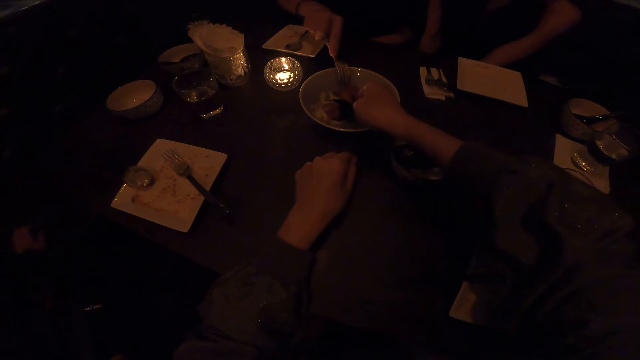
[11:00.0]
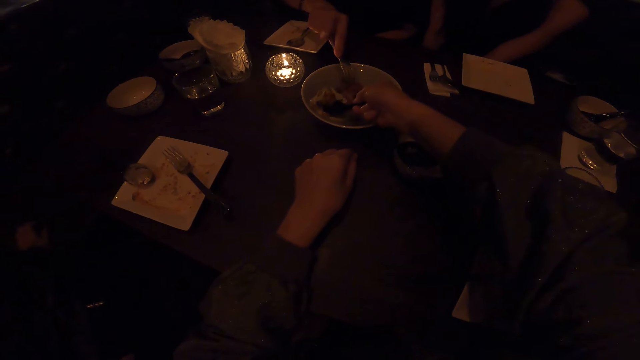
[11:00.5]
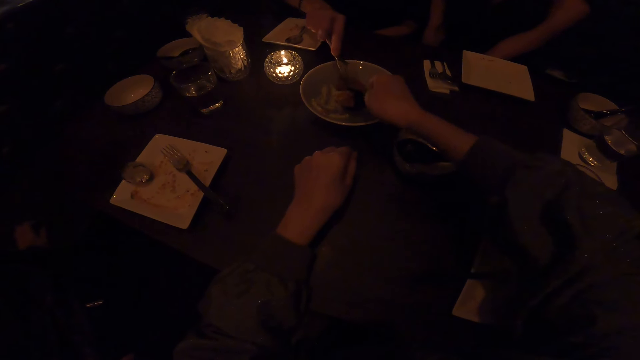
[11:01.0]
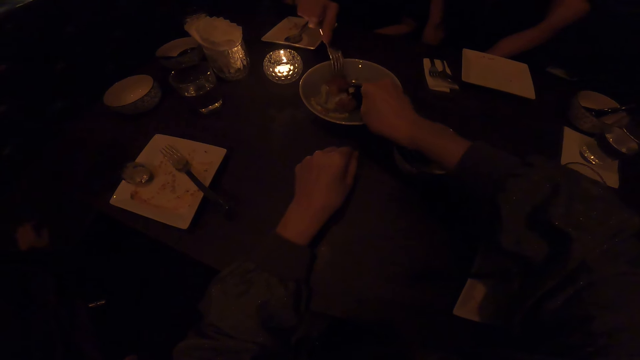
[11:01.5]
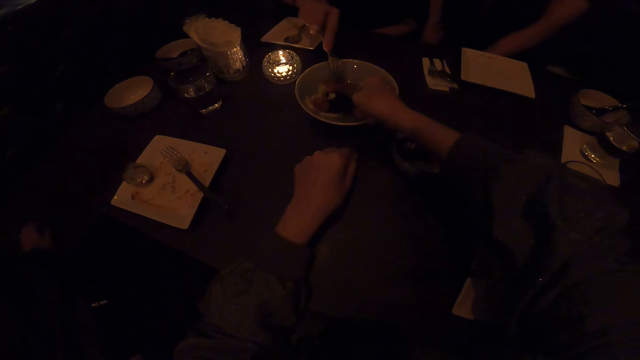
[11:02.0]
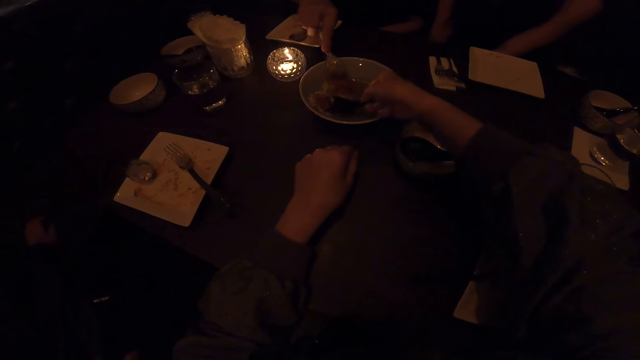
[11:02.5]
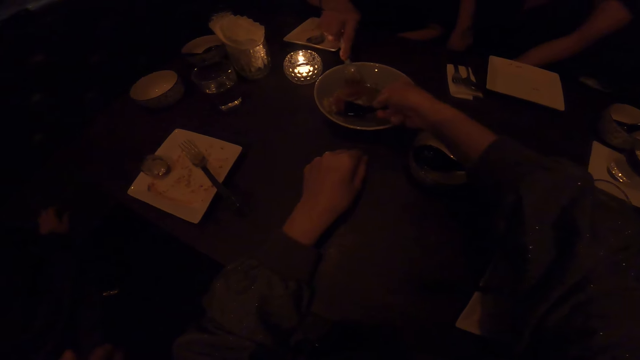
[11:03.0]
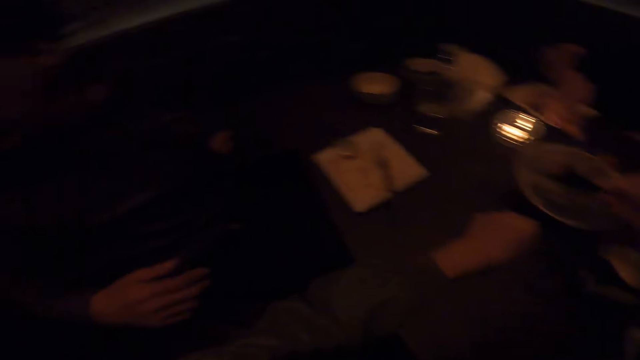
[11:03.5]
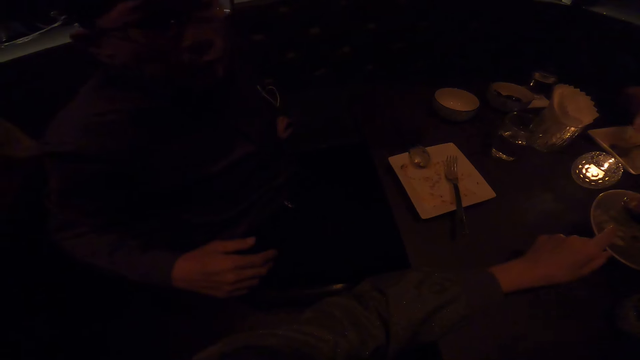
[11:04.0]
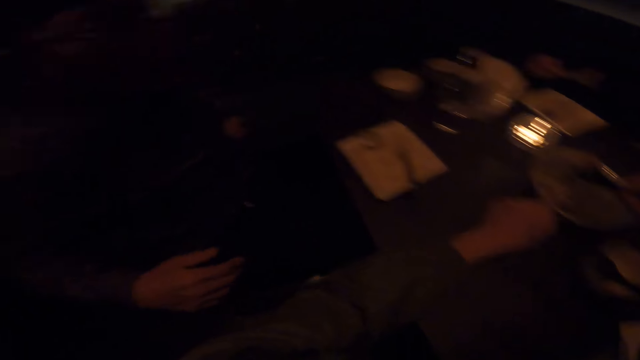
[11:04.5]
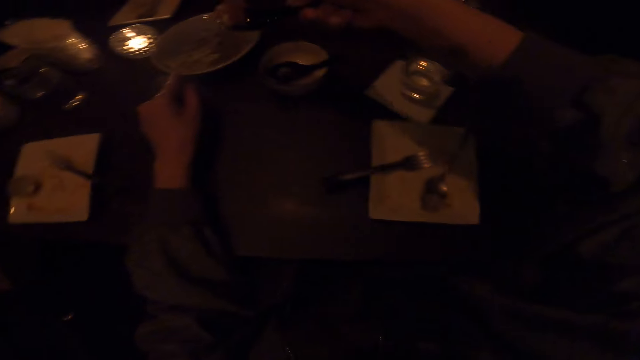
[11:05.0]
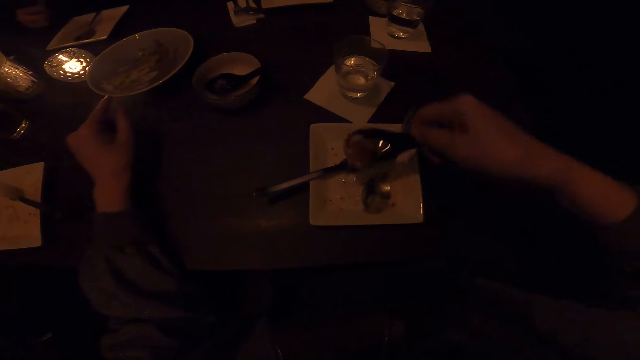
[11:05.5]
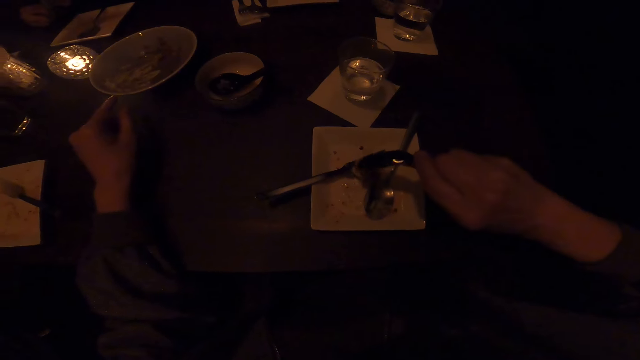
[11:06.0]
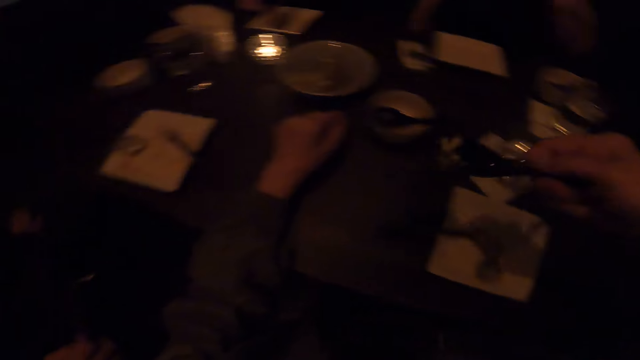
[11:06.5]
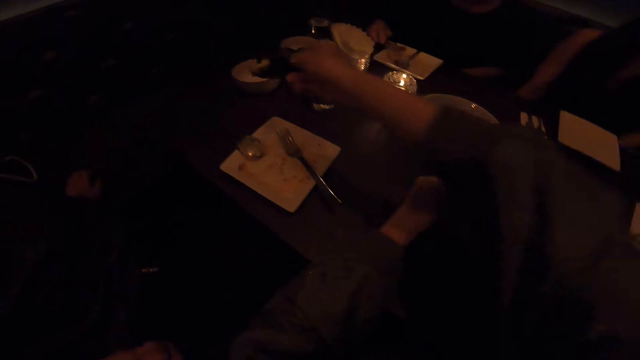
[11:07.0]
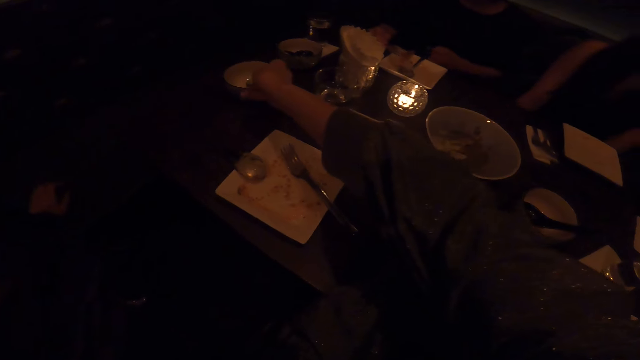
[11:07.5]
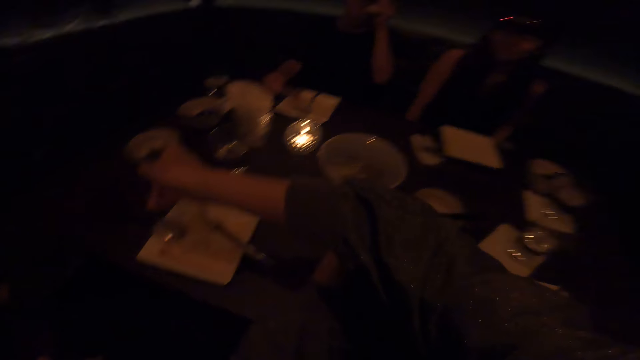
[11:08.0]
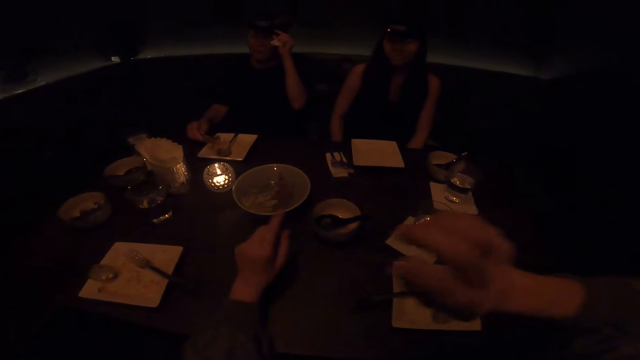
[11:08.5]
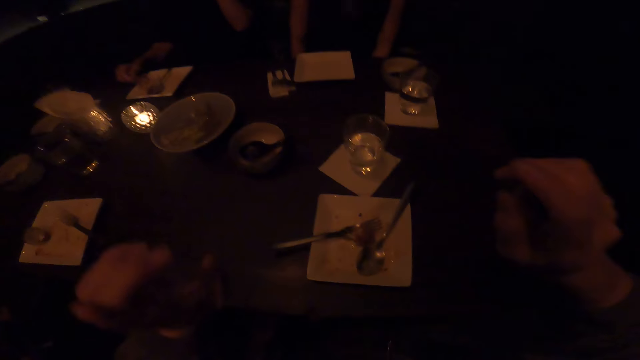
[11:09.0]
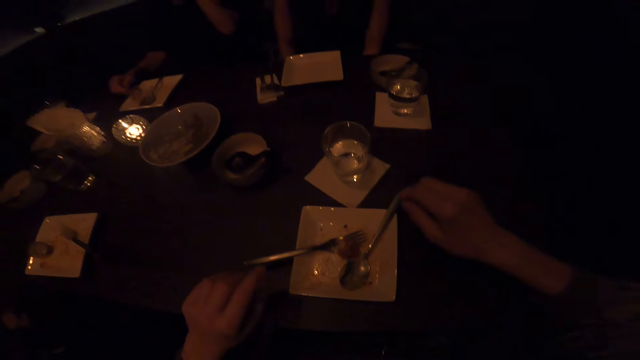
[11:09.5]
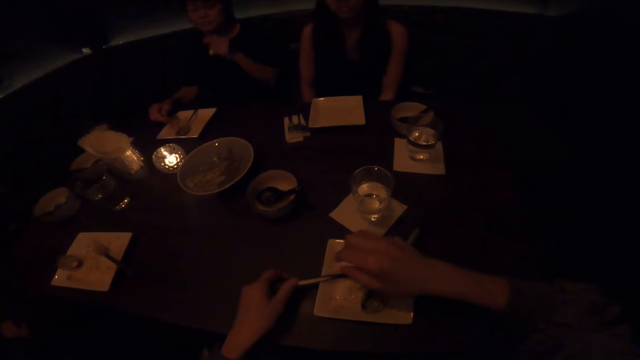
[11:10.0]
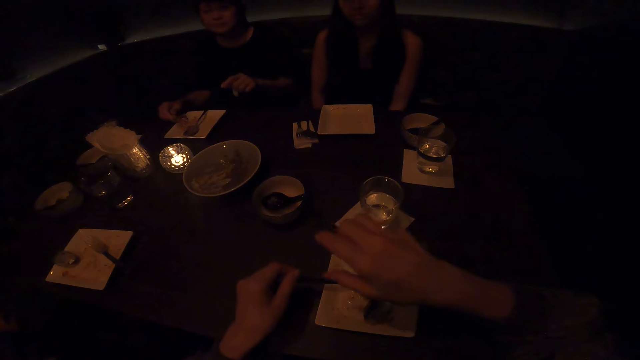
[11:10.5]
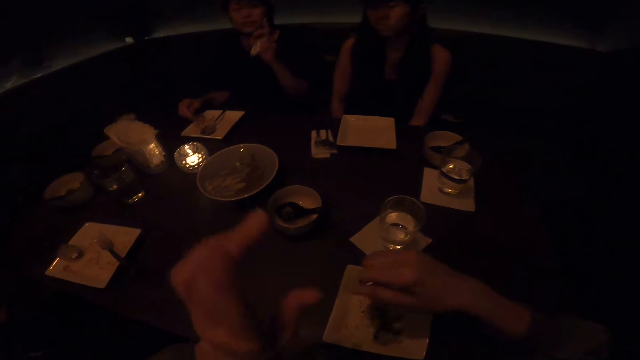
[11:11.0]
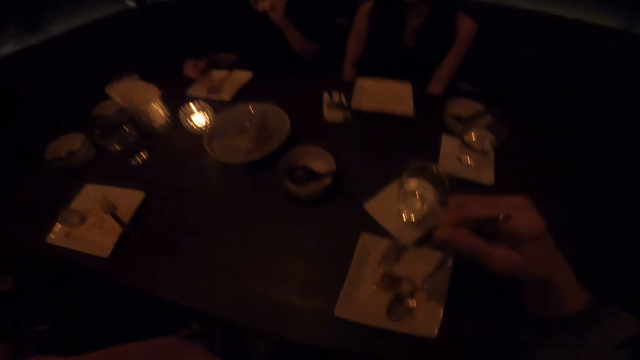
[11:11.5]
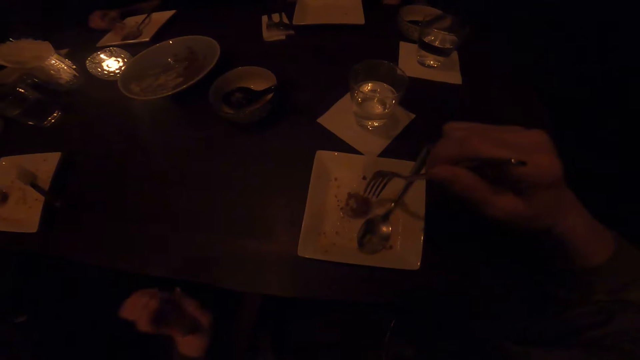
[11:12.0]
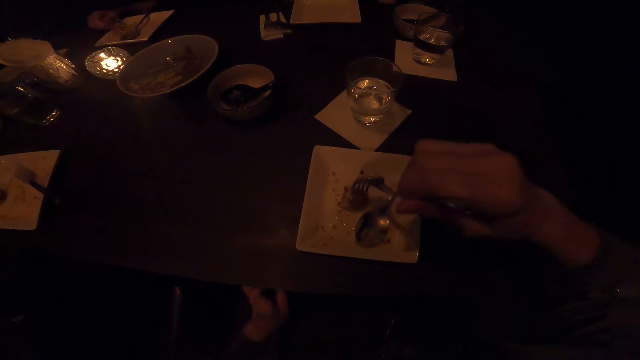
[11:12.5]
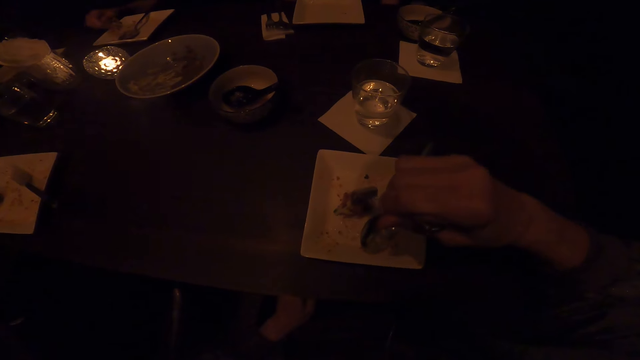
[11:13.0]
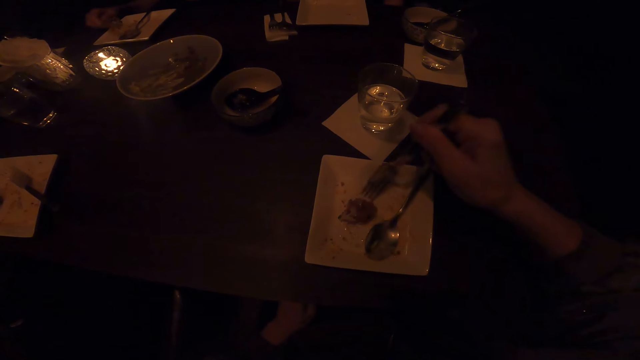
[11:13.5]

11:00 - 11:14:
A man scoops the food in the plate with a fork. The camera wearer puts the food in the plate. They put the spoon in the bowl on the table. The man sits on the chair in the dining room. A woman sits on the chair in the dining room. The camera wearer takes a fork. They scoop the food in the plate with the fork.

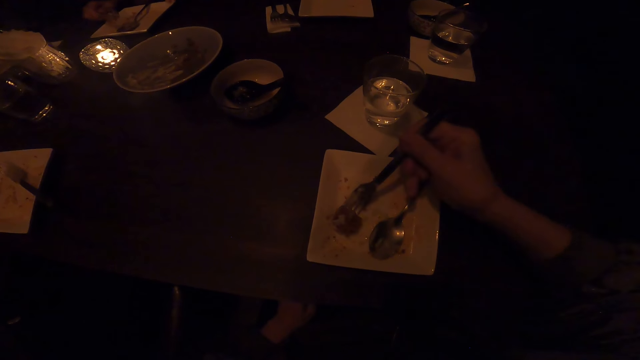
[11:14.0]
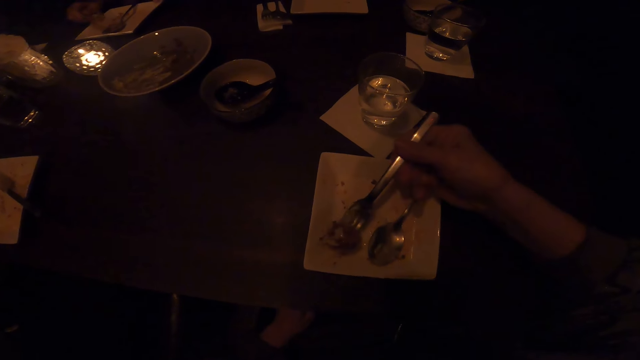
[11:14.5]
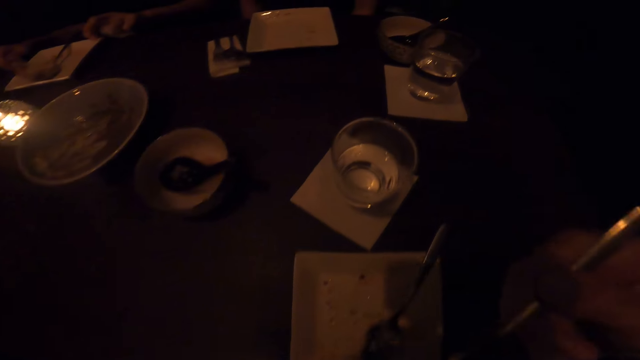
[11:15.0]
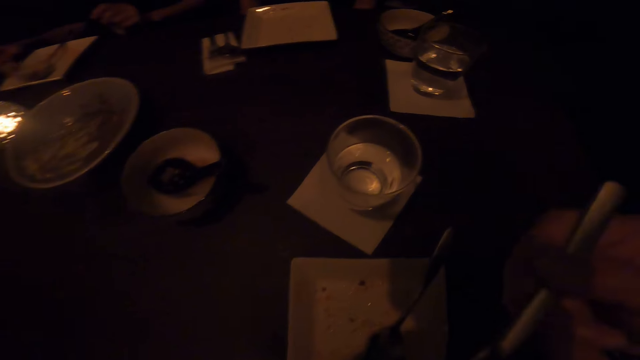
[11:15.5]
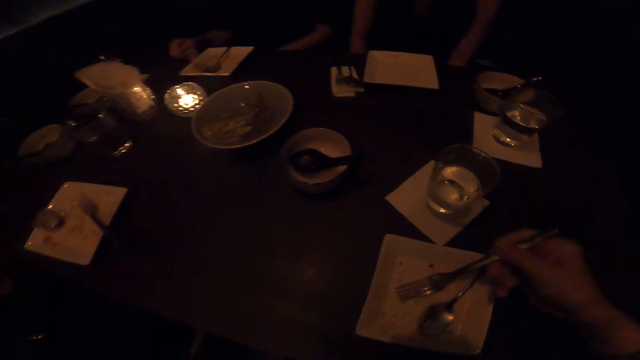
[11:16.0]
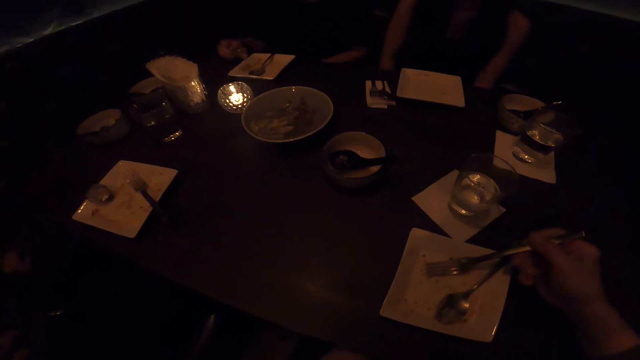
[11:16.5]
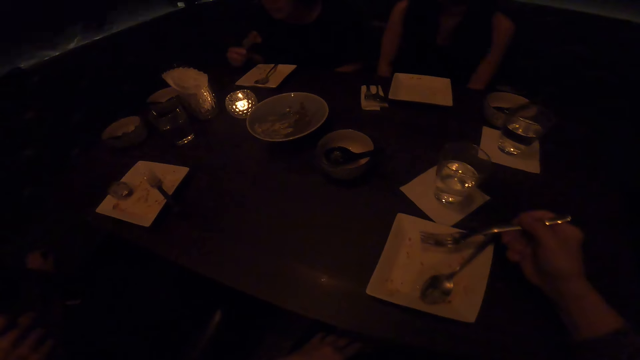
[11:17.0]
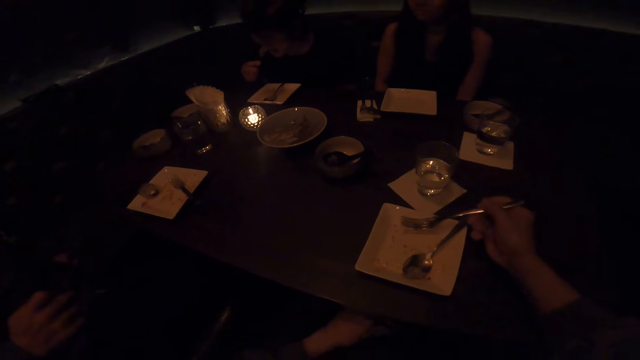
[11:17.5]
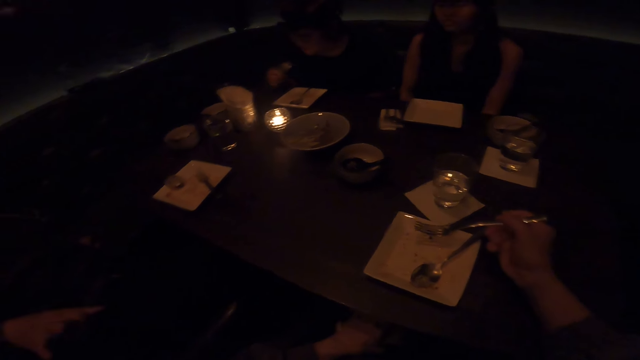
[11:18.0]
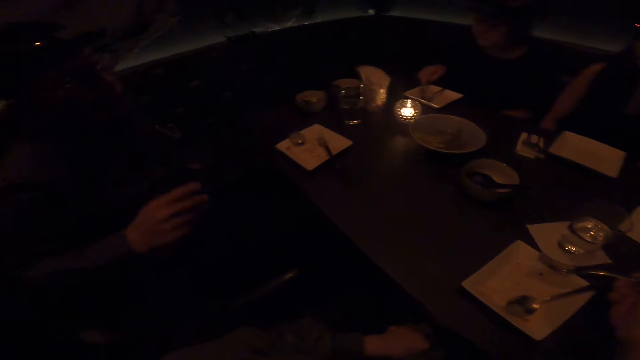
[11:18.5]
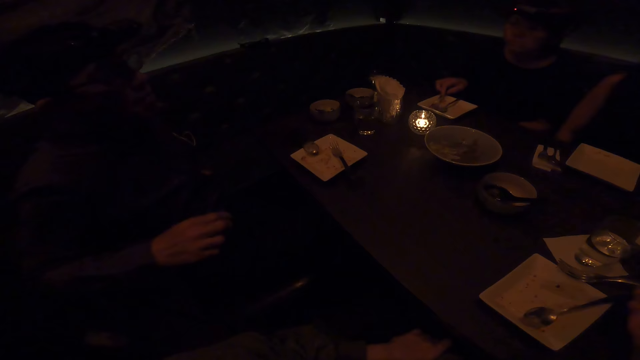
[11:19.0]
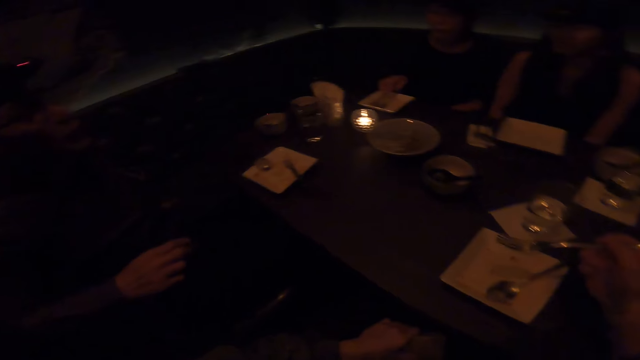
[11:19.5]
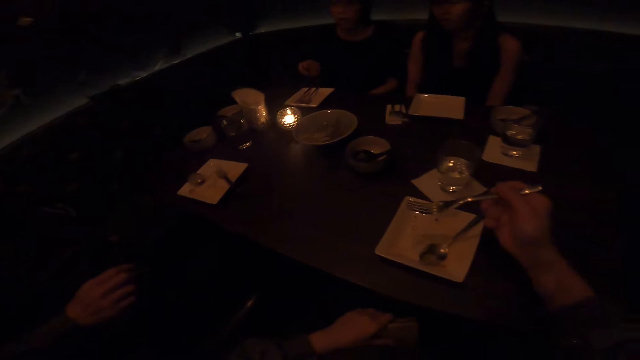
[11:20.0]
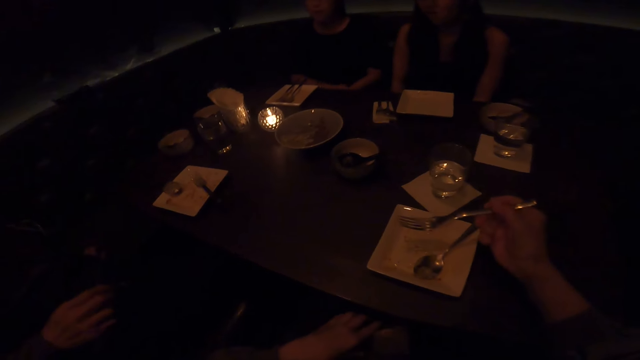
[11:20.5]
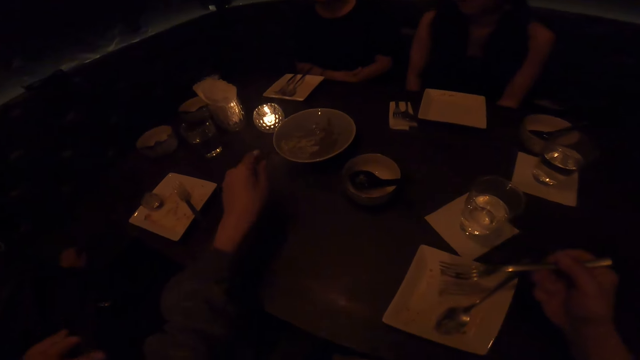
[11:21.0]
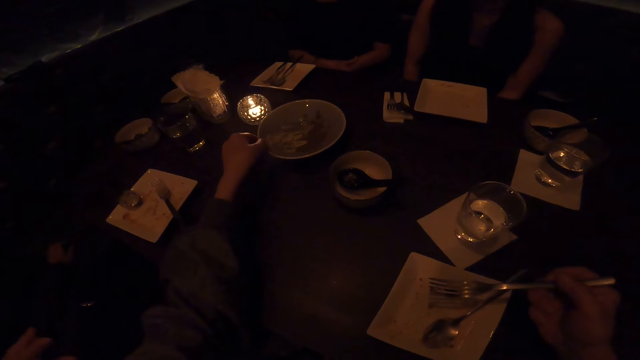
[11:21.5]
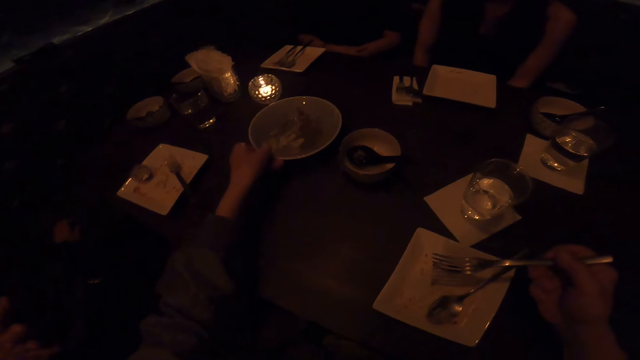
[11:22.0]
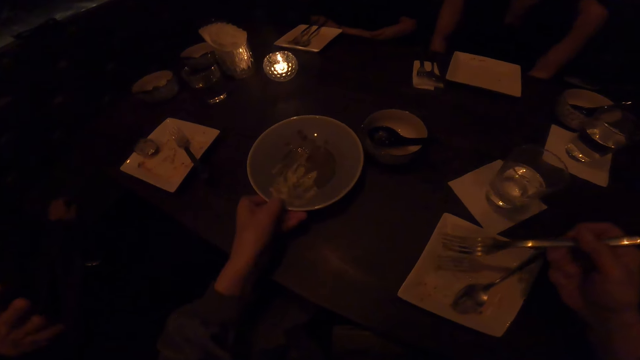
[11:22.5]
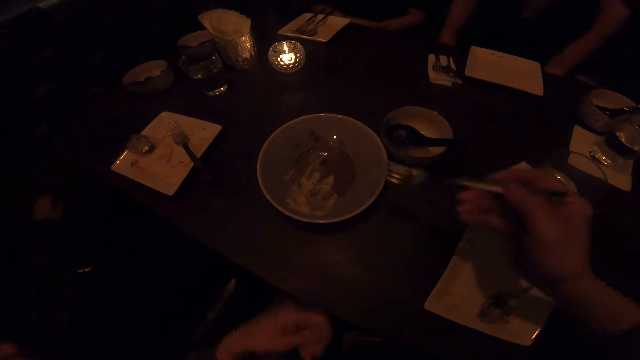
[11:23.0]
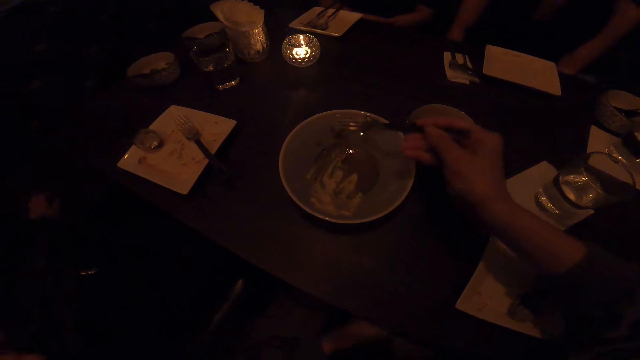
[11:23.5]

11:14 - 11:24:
The camera wearer eats. A man, another man and a woman sit on the chairs in the dining room. The camera wearer moves the bowl on the table with his hands.
